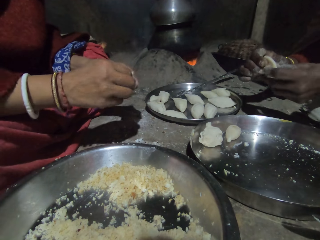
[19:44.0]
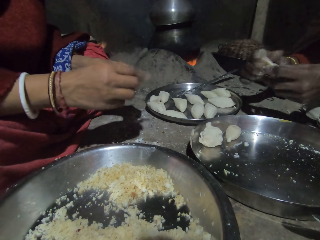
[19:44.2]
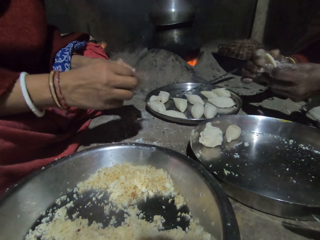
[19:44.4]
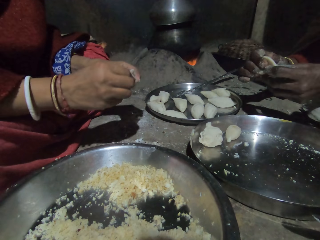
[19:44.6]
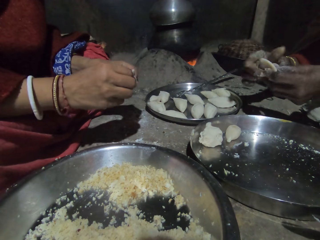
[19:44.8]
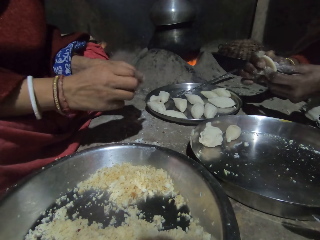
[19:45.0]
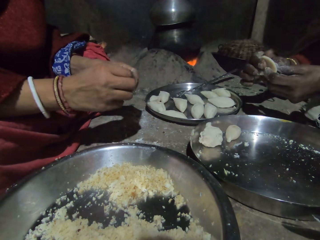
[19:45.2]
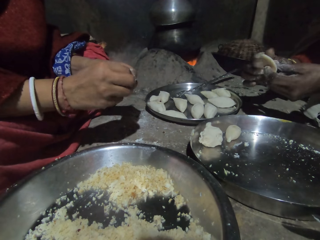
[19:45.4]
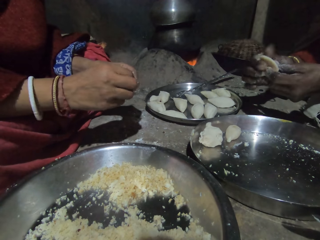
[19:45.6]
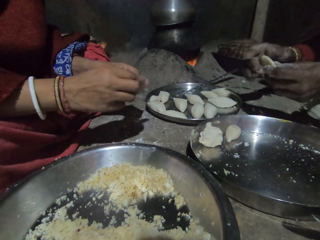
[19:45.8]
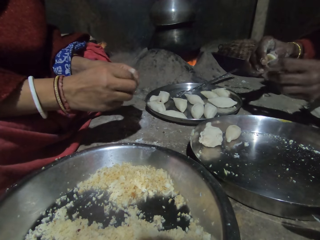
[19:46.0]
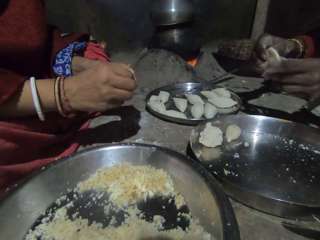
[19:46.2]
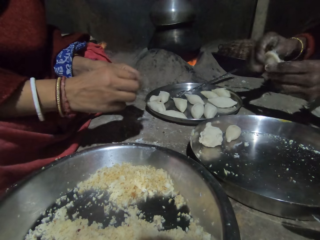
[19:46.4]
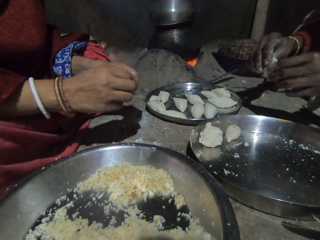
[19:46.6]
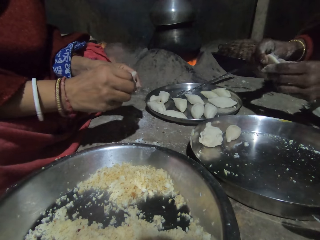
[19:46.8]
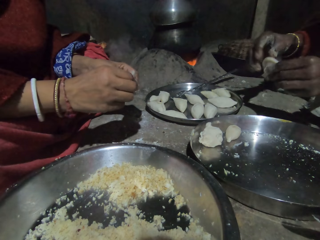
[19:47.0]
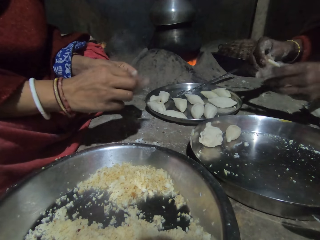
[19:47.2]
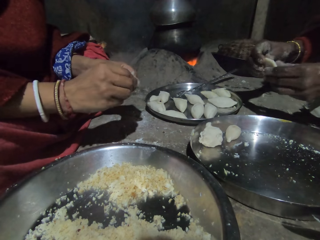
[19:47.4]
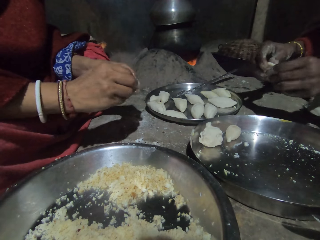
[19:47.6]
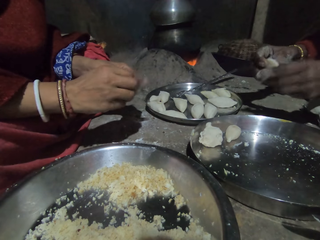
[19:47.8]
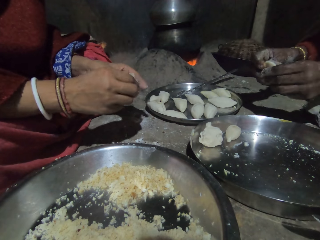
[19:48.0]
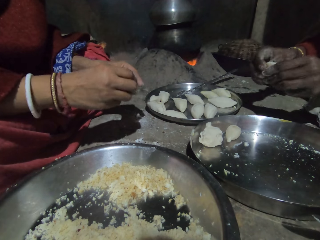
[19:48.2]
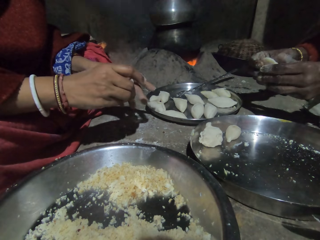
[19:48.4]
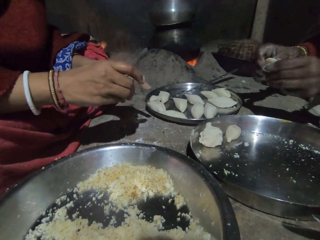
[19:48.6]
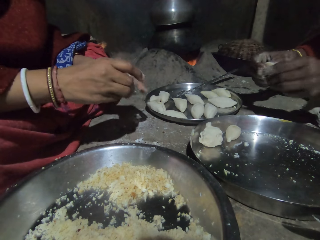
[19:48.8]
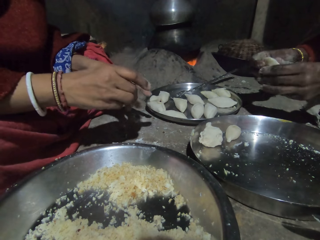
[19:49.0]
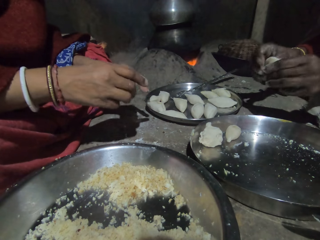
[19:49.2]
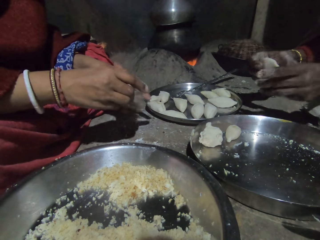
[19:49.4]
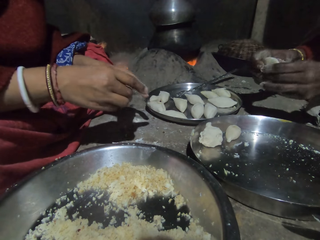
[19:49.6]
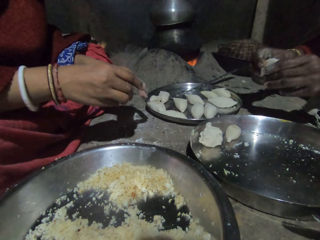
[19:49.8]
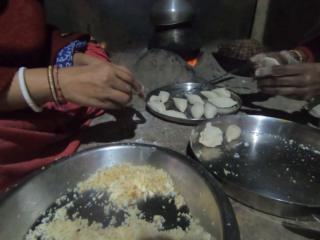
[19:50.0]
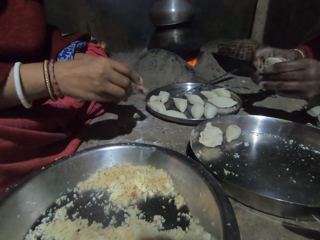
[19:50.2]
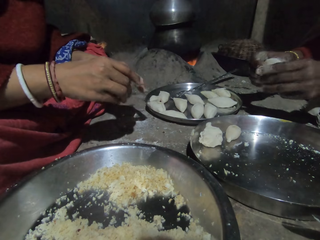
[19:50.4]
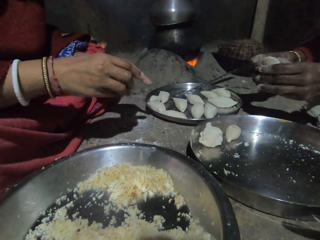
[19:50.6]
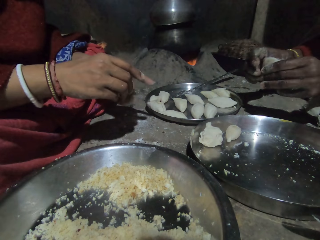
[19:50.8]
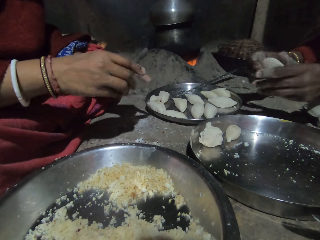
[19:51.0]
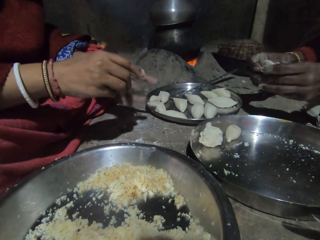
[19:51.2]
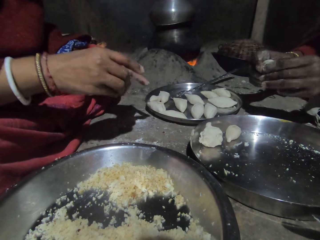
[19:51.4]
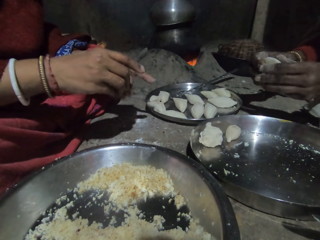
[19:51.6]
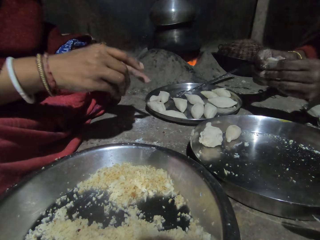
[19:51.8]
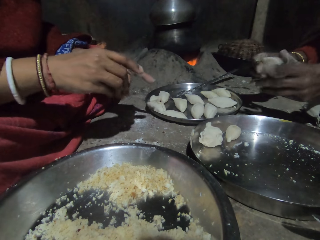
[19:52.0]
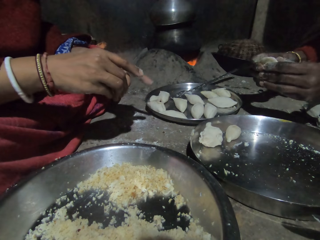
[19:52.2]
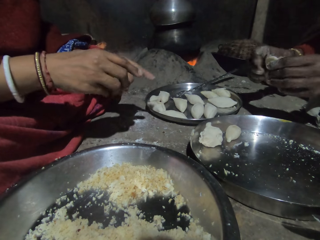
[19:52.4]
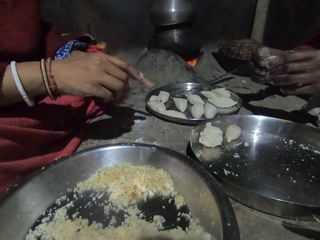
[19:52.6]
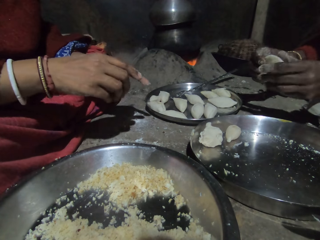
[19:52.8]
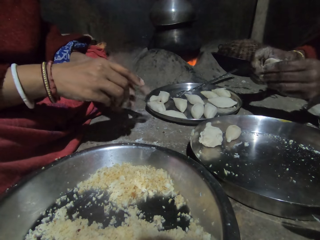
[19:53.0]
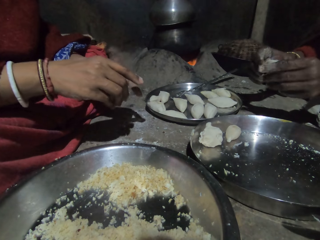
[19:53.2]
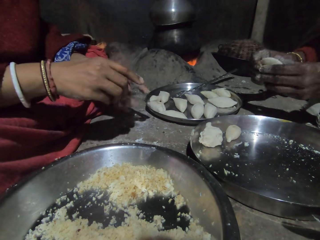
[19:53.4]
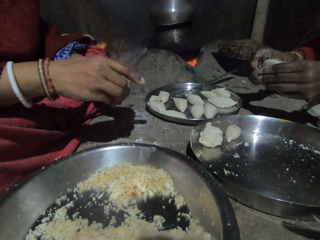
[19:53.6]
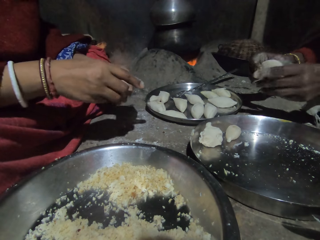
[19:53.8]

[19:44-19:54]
The camera wearer talks to a person. The person talks to the camera wearer. The person rolls dough.

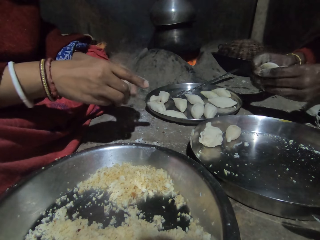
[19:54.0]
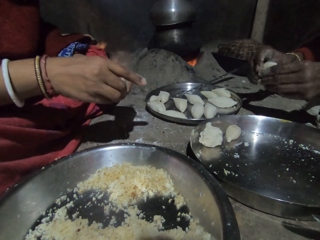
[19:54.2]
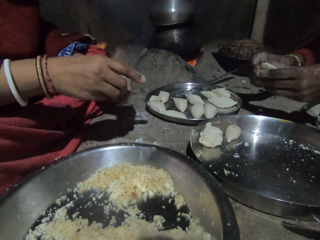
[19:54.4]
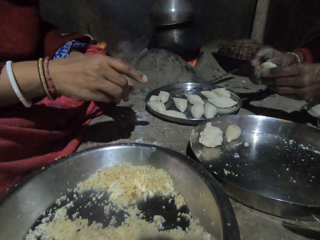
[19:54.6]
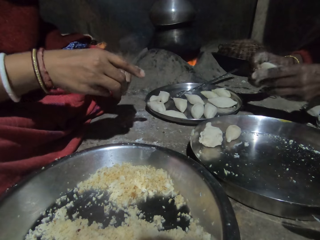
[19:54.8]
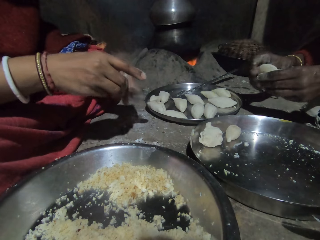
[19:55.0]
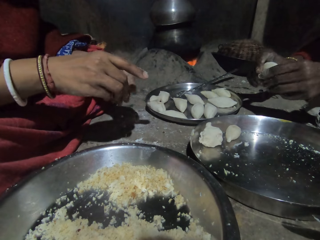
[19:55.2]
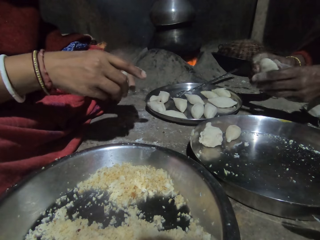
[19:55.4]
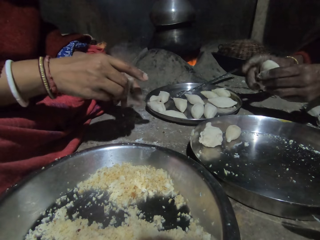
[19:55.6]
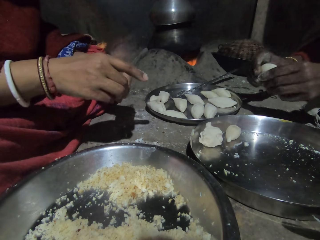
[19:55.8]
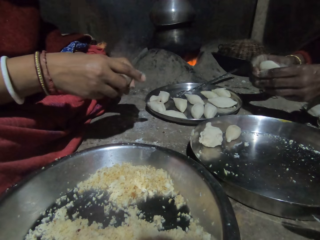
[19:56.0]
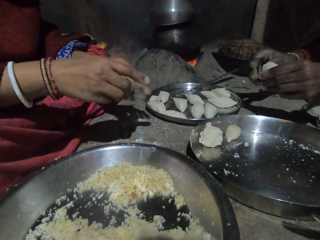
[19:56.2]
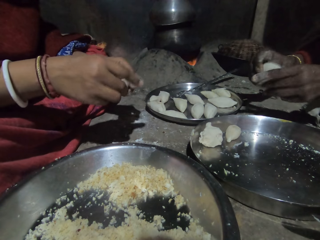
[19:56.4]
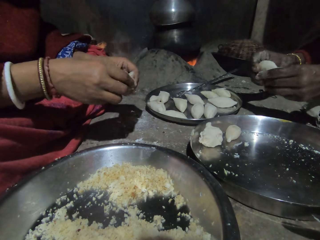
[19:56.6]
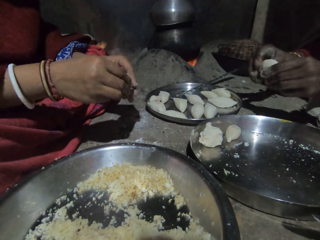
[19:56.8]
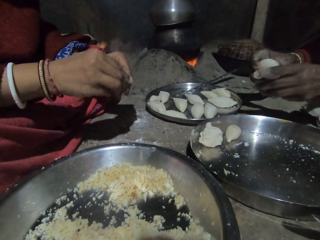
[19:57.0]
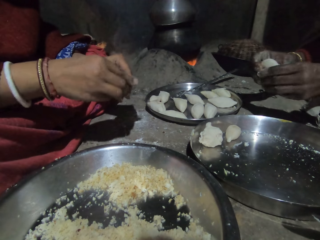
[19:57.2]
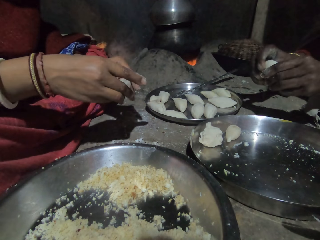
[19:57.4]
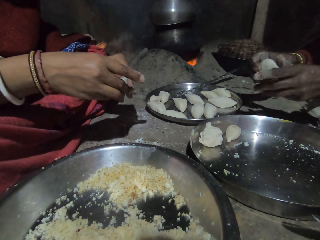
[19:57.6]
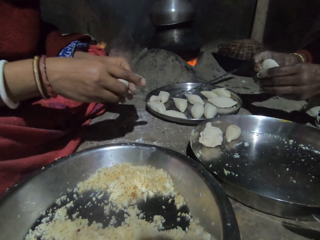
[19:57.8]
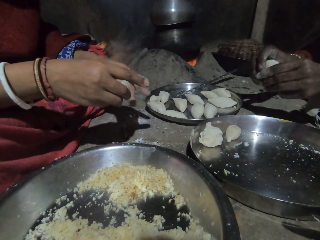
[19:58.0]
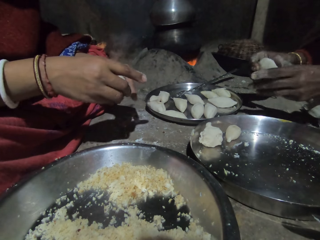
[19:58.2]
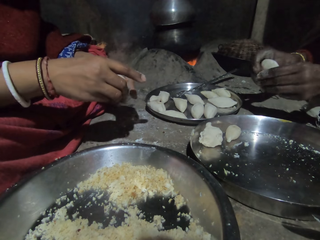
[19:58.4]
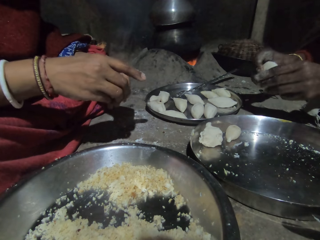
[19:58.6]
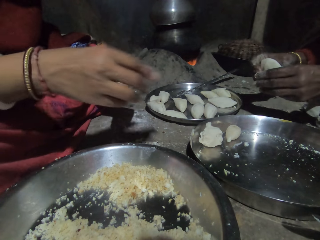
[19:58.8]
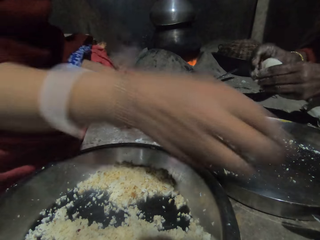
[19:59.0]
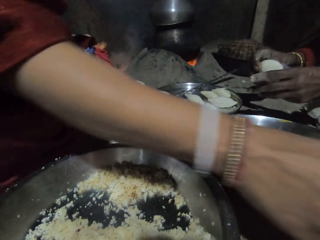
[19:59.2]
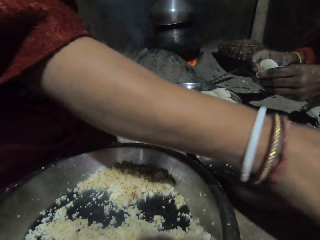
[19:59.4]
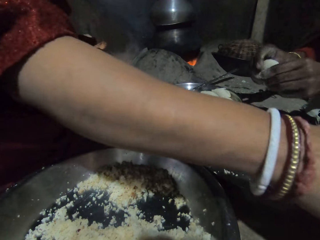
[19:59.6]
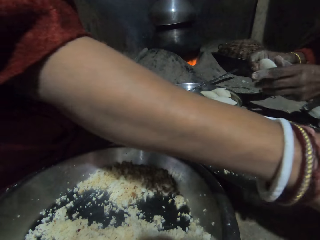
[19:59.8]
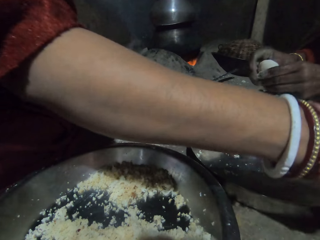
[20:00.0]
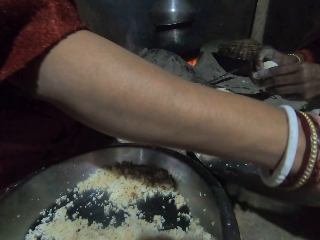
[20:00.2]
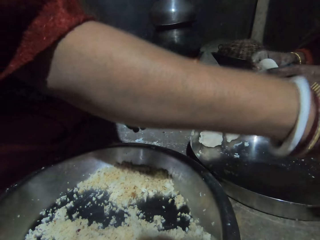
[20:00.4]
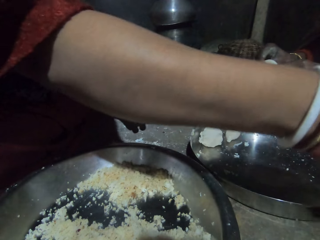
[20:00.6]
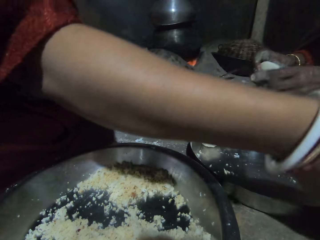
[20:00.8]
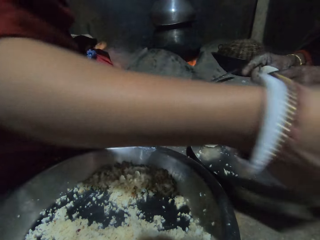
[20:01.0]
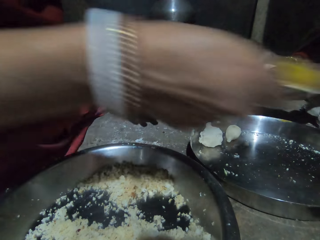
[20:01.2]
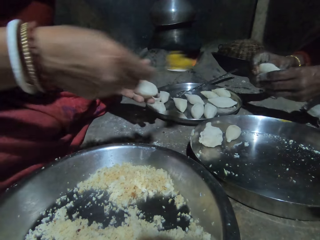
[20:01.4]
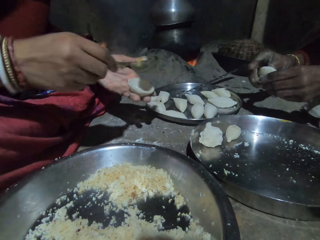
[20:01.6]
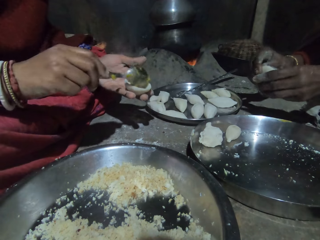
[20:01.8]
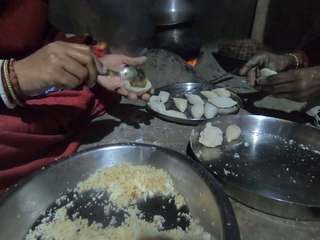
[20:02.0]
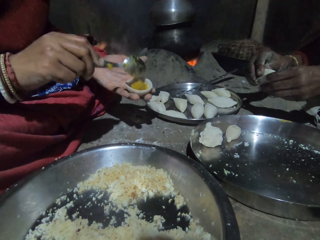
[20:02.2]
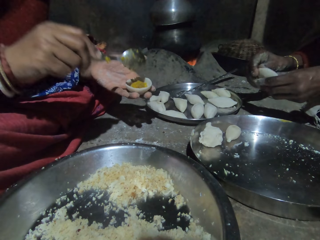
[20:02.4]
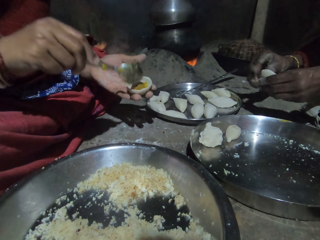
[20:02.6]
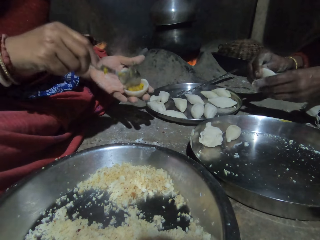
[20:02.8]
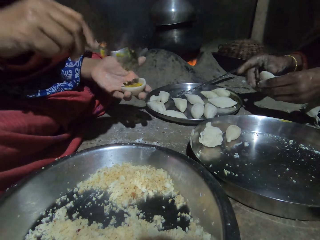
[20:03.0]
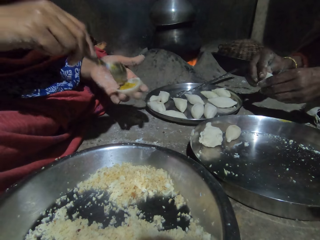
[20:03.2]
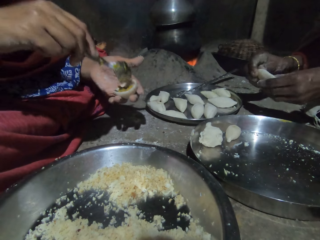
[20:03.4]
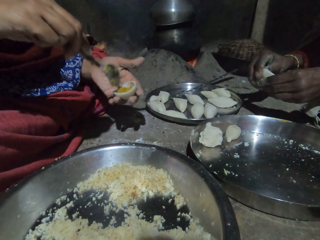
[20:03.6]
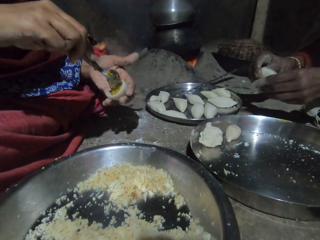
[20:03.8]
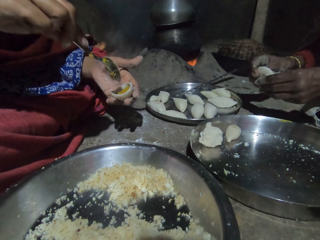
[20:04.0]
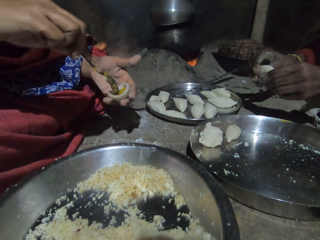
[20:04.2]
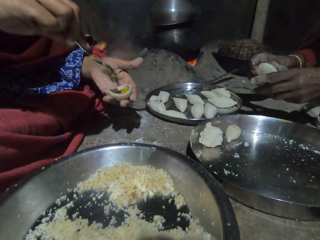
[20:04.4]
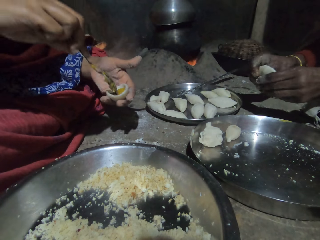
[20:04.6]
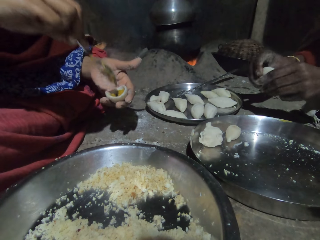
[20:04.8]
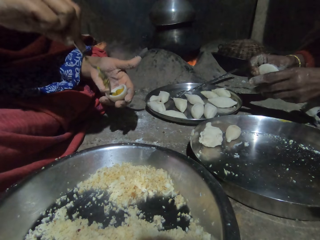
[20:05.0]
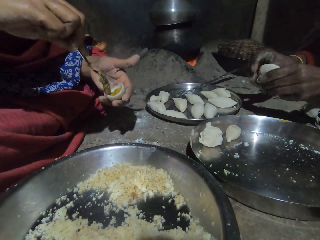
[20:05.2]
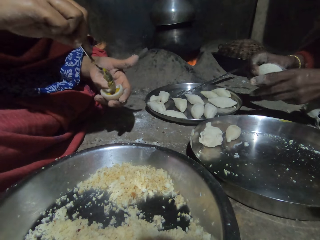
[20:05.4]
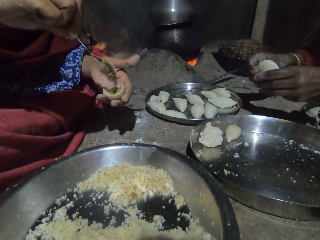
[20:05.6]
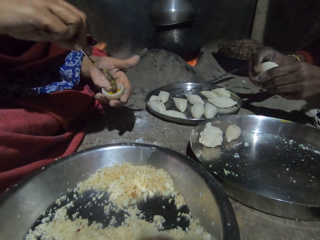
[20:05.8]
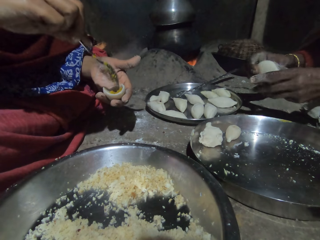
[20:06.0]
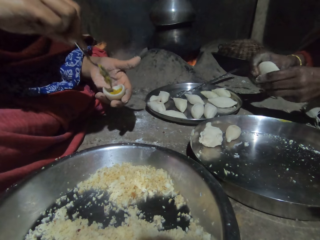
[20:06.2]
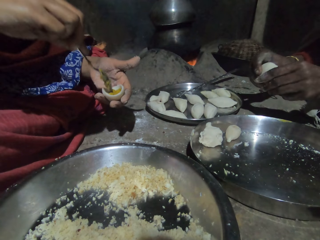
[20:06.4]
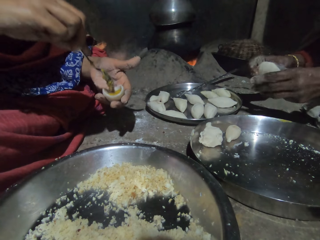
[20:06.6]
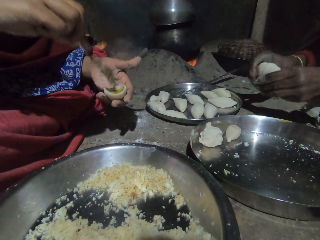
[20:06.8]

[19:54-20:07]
The camera wearer talks to a person. He rolls the dough to a concave shape. He pulls his hand off the dough. He scoops something. He carries something with the spoon. He puts something in the concave shaped dough. He spreads something on the dough with the spoon. The person shapes the dough in a concave shape.
